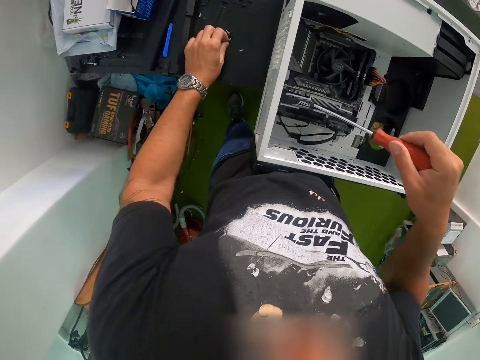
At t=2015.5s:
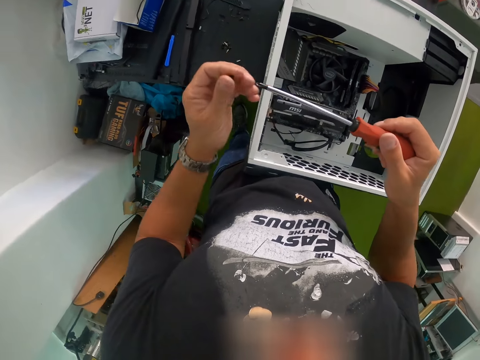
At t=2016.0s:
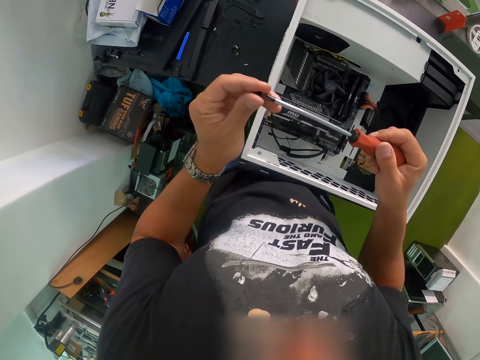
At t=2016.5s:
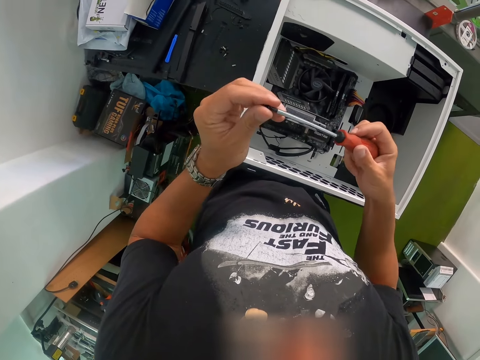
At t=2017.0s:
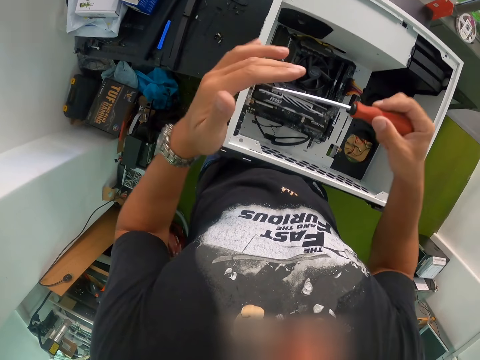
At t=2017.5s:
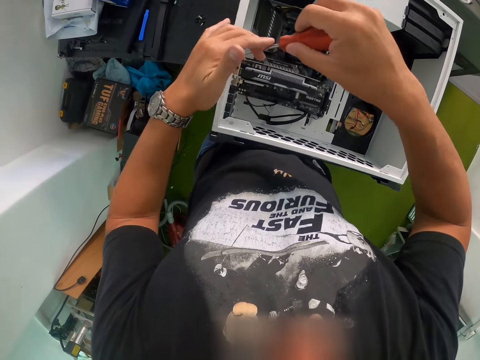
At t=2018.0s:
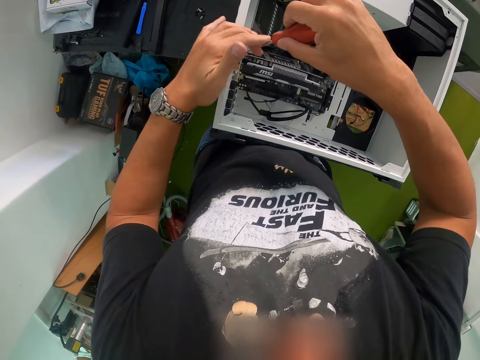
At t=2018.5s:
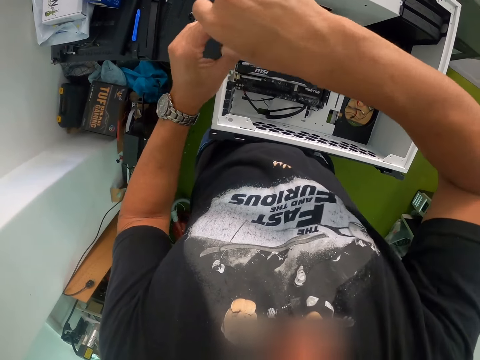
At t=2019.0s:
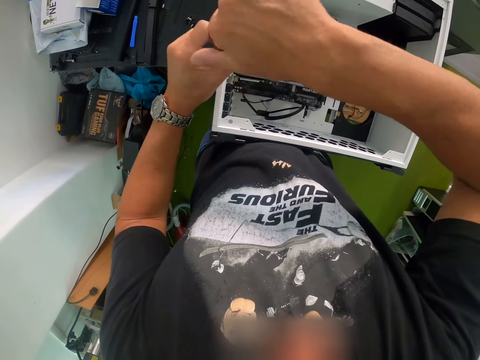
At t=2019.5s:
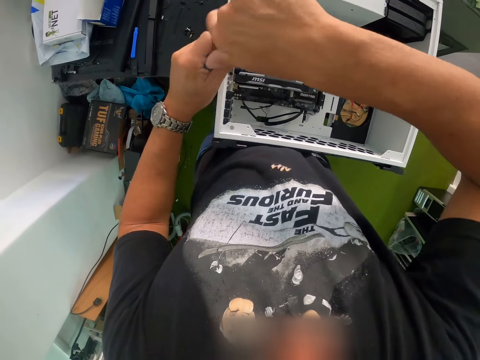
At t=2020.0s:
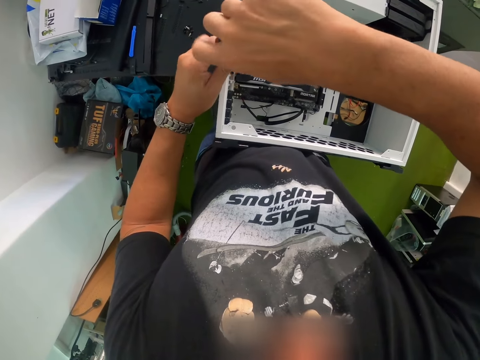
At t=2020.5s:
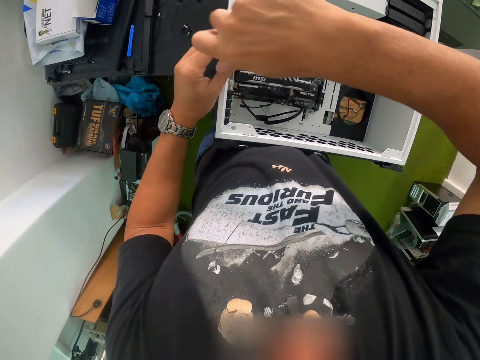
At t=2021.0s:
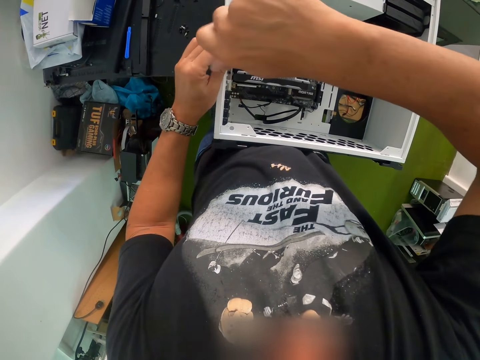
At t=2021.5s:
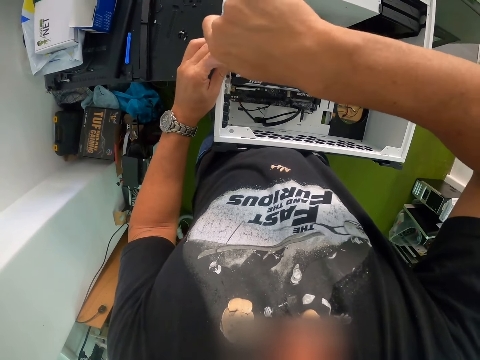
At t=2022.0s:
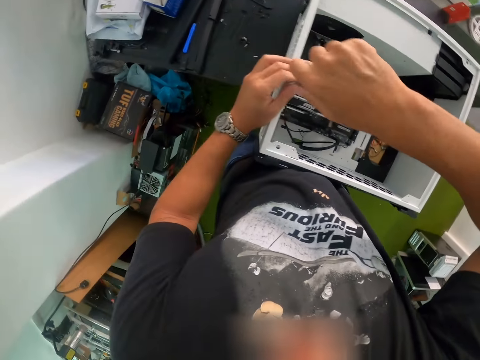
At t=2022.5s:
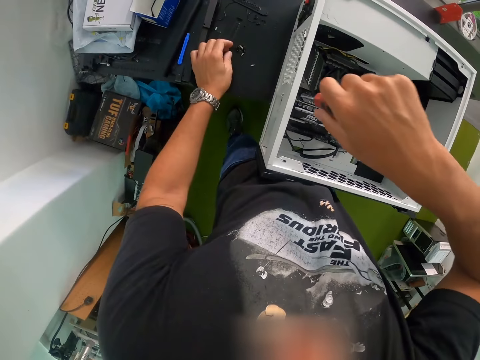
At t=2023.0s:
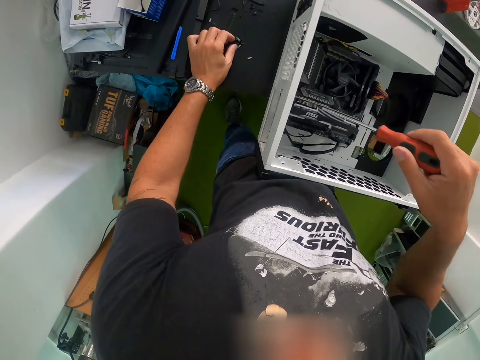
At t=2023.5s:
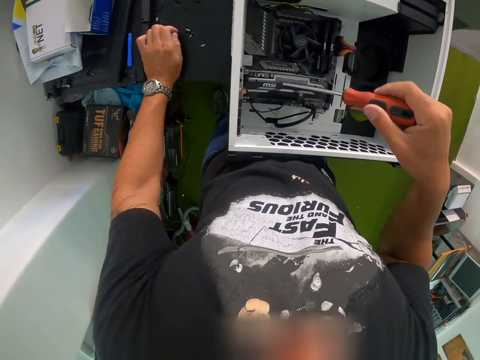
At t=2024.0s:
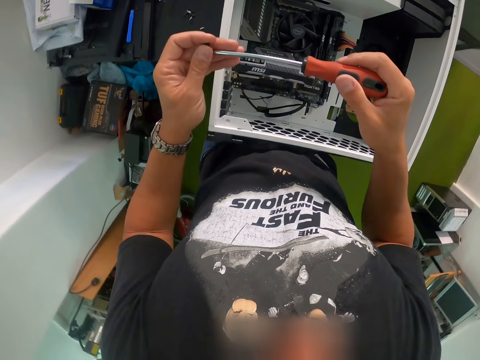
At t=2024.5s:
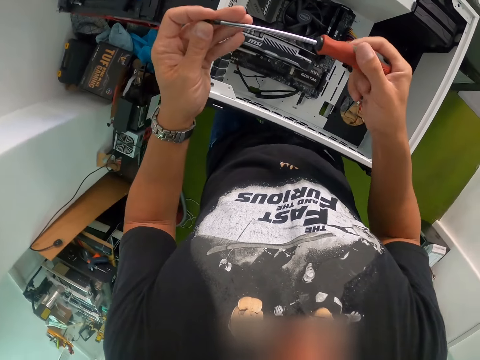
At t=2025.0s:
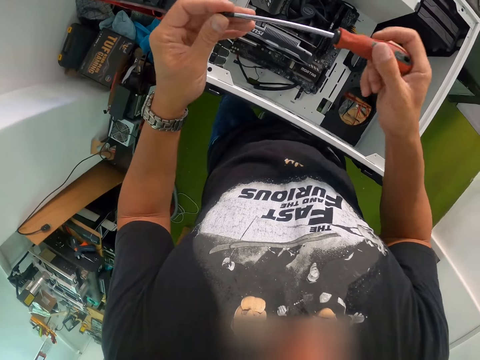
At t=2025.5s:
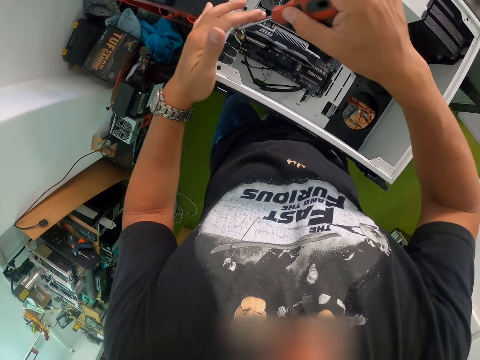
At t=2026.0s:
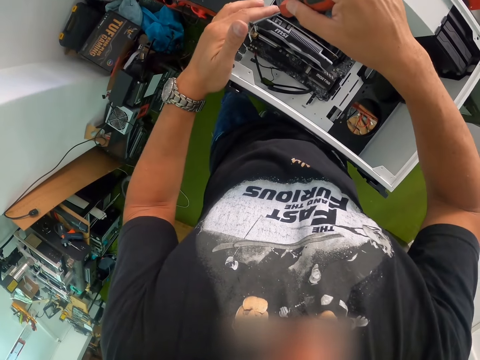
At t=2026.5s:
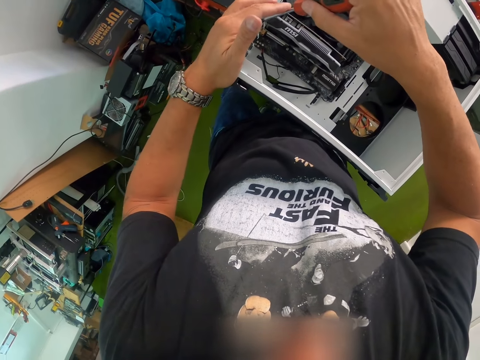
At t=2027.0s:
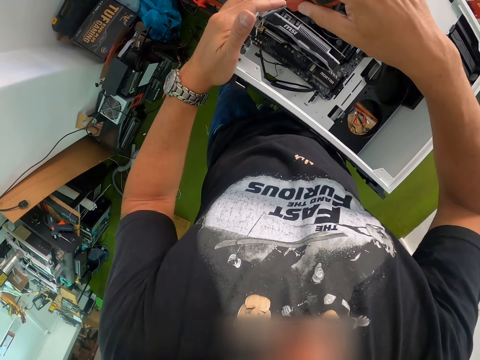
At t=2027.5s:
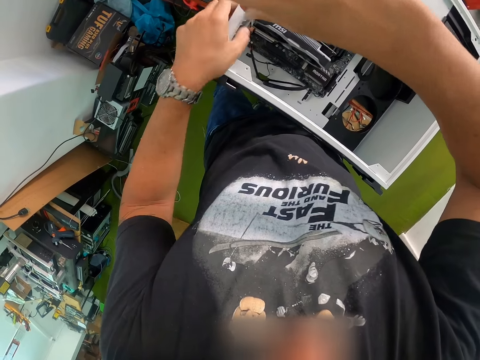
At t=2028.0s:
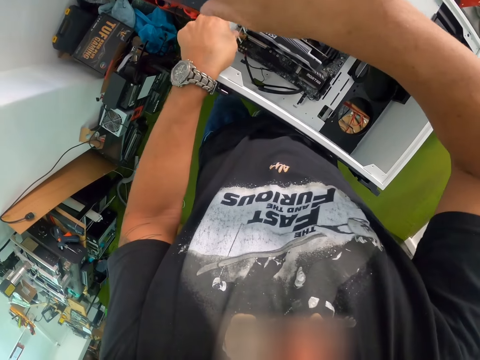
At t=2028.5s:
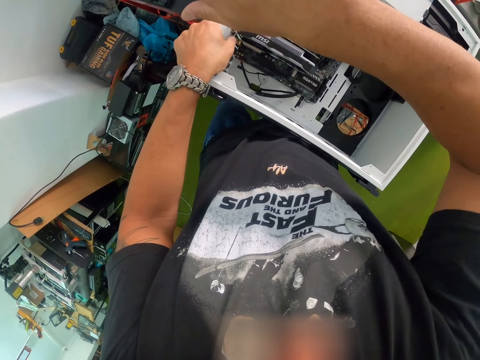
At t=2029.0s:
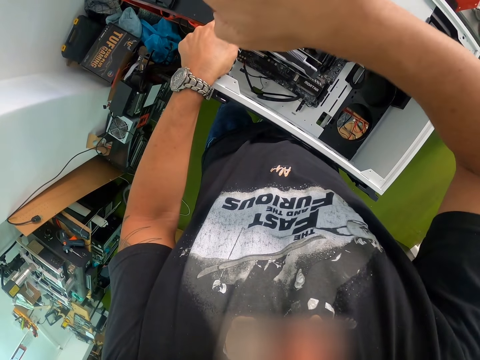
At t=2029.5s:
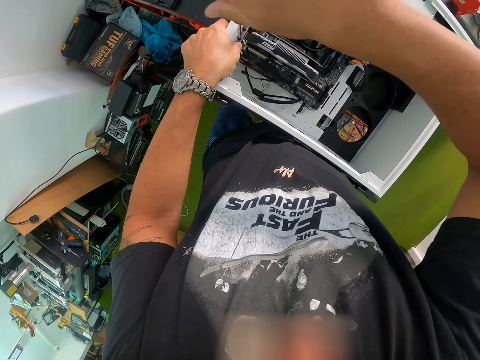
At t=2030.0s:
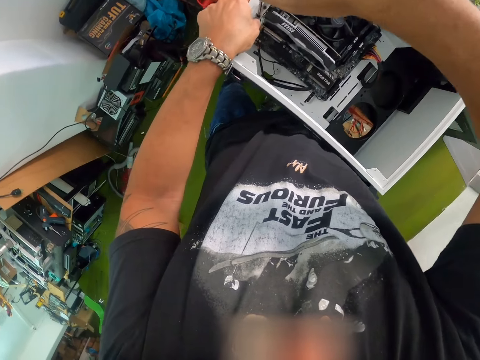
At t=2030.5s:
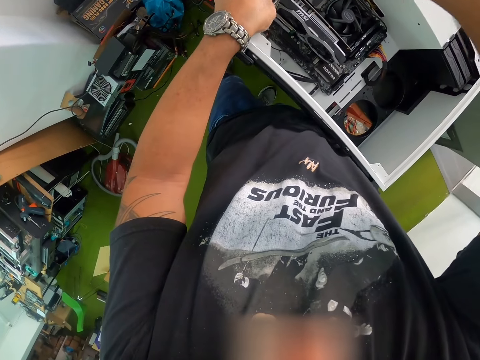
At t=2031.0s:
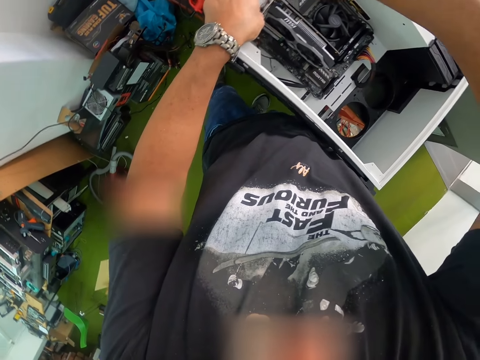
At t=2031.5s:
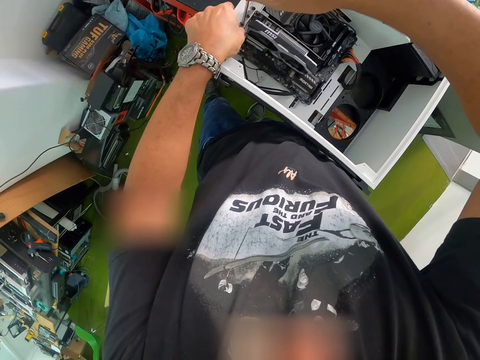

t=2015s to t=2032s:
The camera wearer picks up another screw on the slab with his left hand. He fixes the screw on the screwdriver with his left hand. He screws the panel in the computer system with the screwdriver with both hands. He picks up another screw on the slab with his left hand. He fixes the screw on the screwdriver with his left hand. He screws the panel in the computer system with the screwdriver in his right hand.

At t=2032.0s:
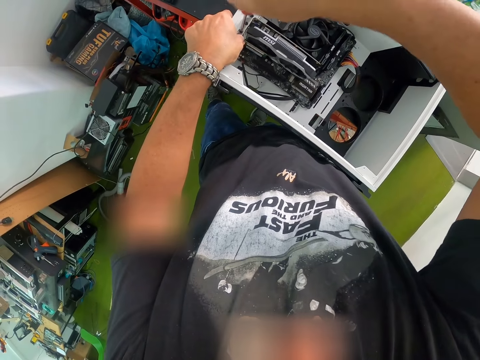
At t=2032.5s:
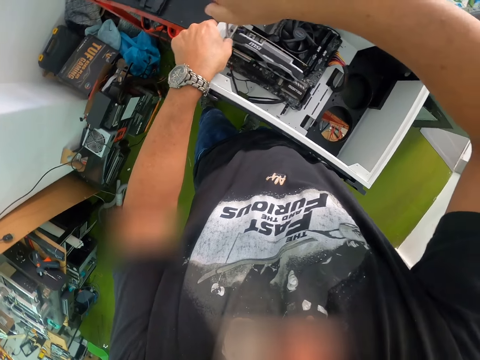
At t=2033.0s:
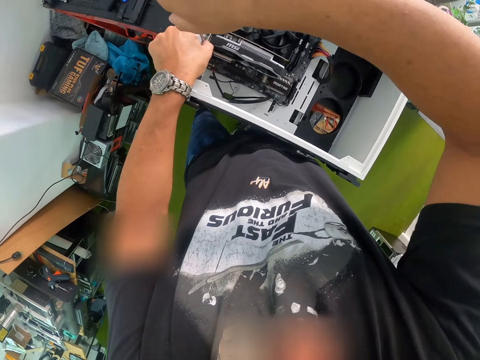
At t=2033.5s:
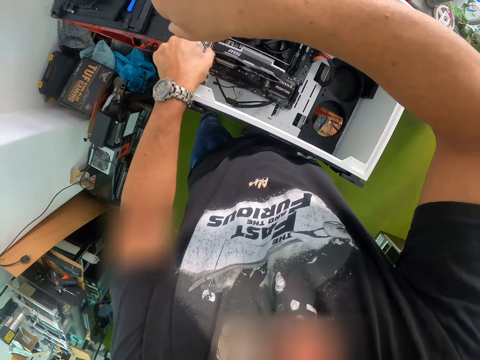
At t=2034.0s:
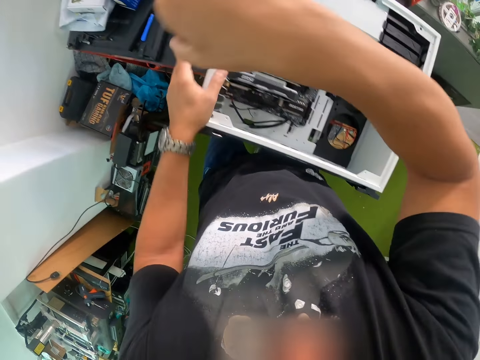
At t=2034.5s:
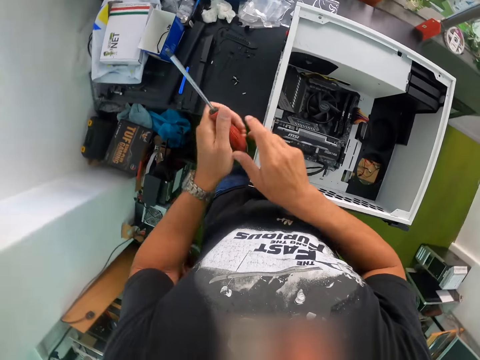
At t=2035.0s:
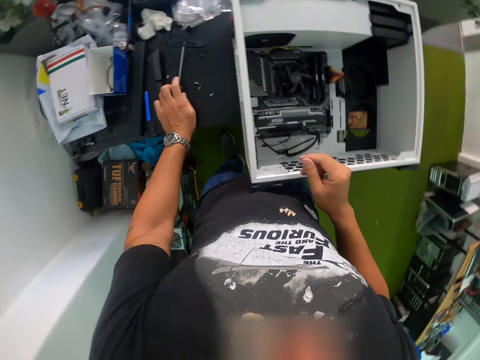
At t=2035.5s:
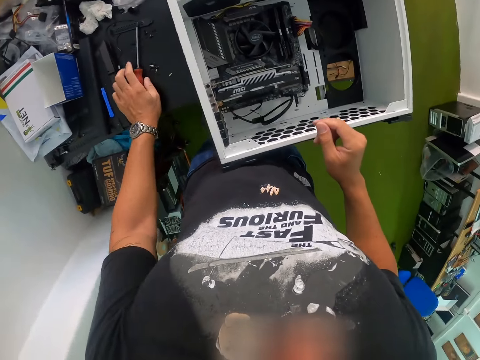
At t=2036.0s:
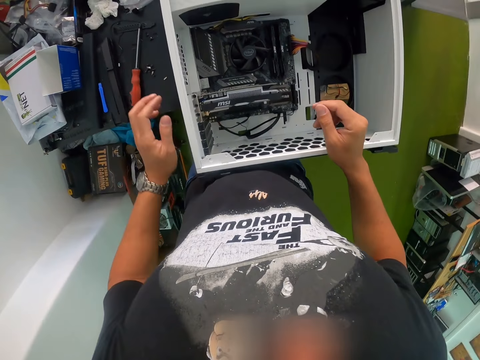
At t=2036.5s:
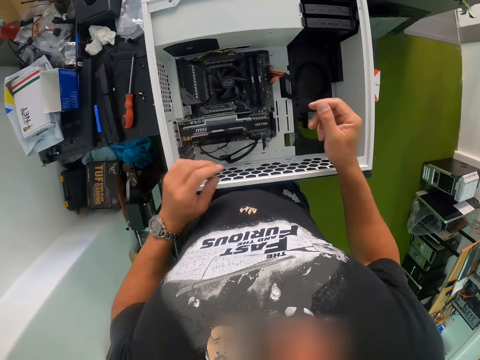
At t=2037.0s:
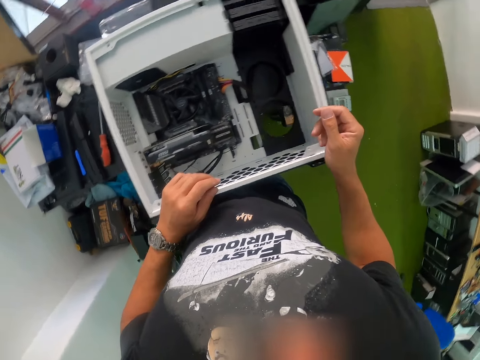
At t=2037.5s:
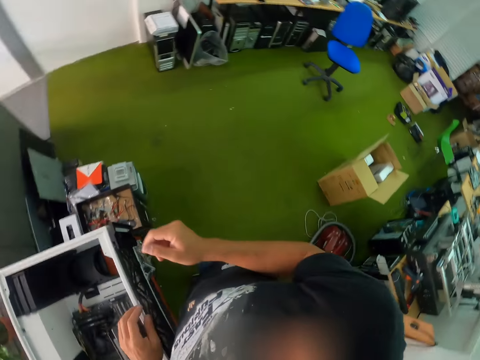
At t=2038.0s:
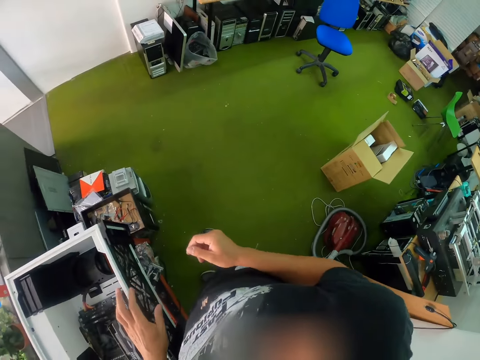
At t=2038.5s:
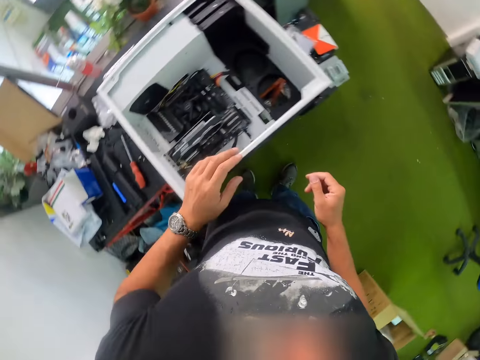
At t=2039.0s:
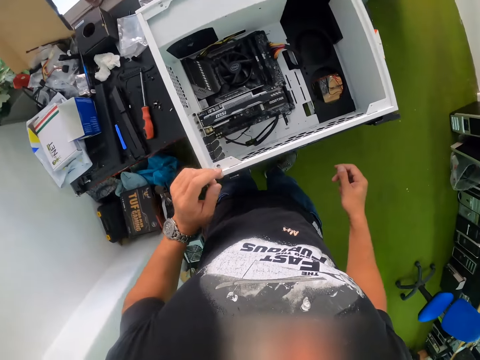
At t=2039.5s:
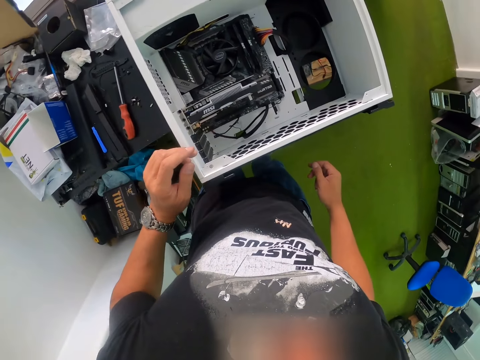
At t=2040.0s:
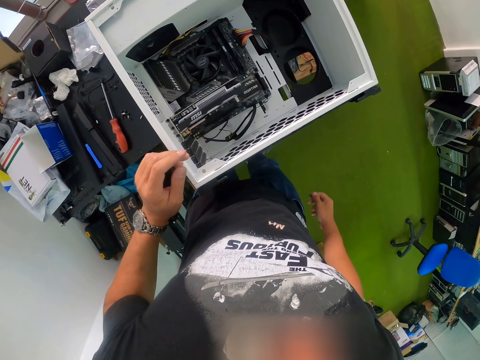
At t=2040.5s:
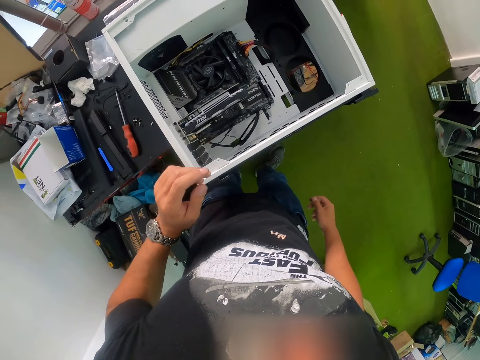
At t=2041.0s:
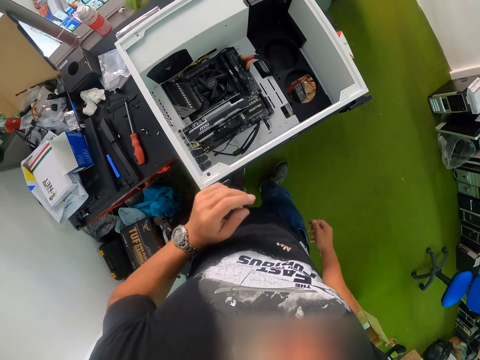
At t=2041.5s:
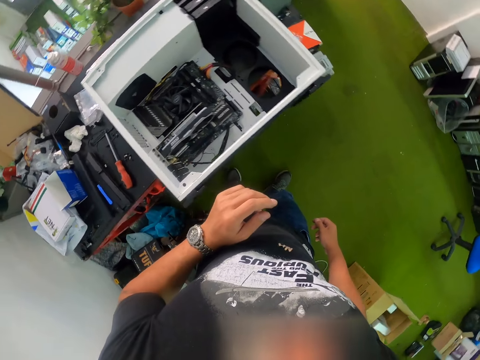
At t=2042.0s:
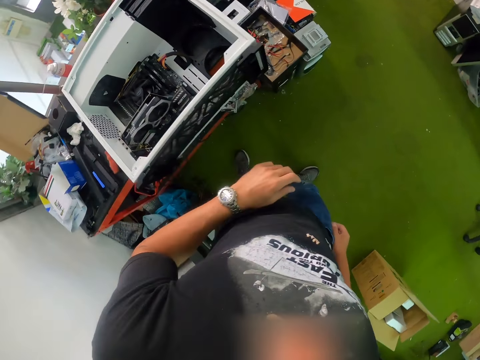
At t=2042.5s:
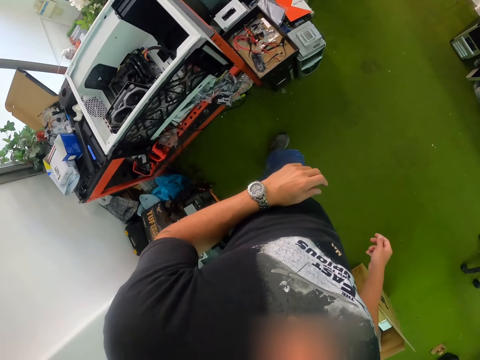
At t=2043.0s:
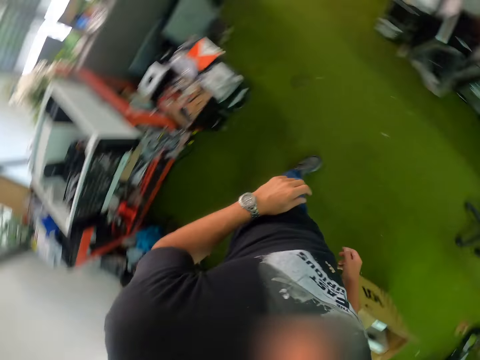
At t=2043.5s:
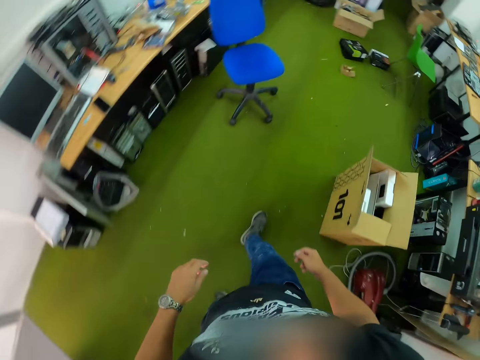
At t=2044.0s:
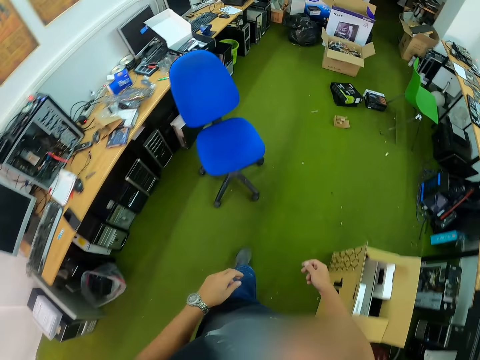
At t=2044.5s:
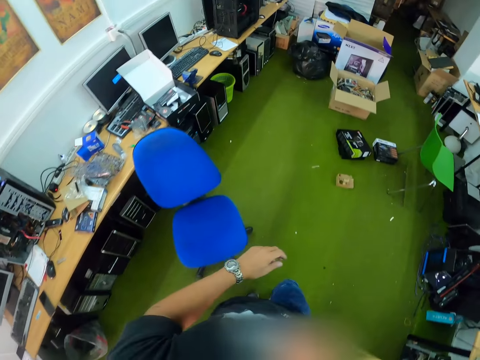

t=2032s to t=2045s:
The camera wearer places the screwdriver on the other hand. He drops the screwdriver on the slab with his left hand. He holds the computer system with his left hand. He turns around and walks to the other table in the room.
